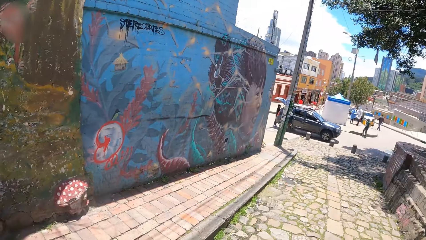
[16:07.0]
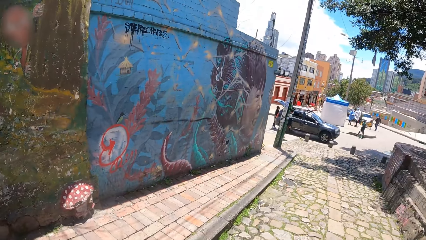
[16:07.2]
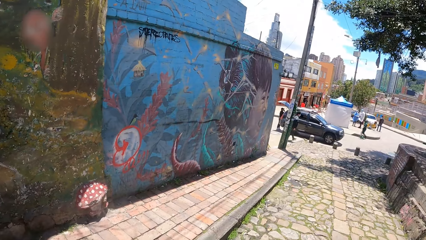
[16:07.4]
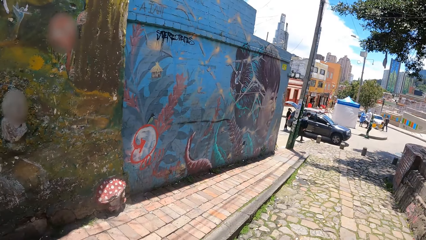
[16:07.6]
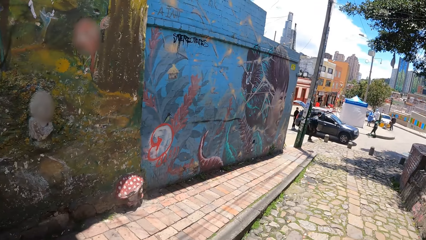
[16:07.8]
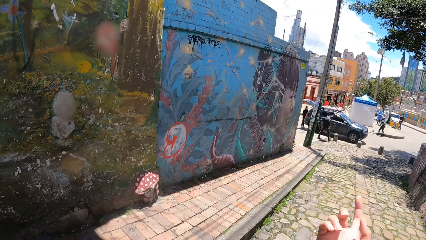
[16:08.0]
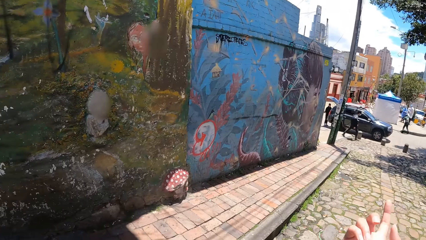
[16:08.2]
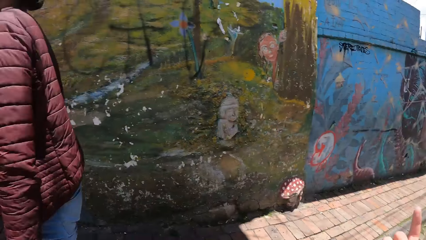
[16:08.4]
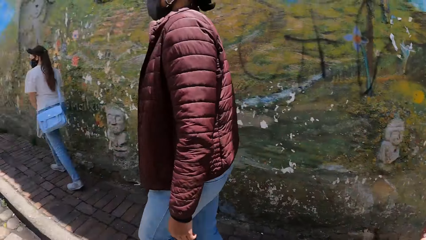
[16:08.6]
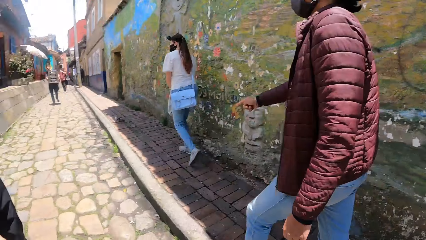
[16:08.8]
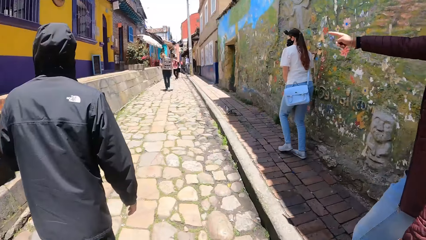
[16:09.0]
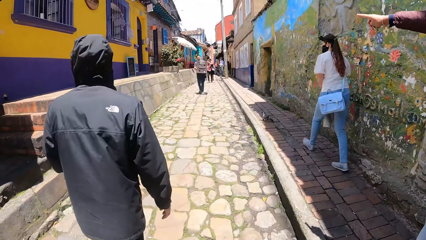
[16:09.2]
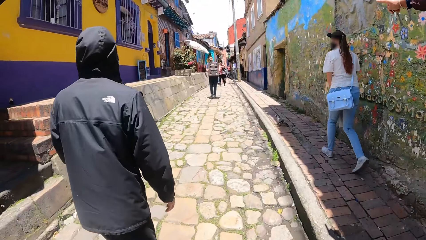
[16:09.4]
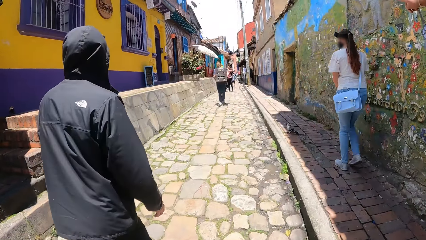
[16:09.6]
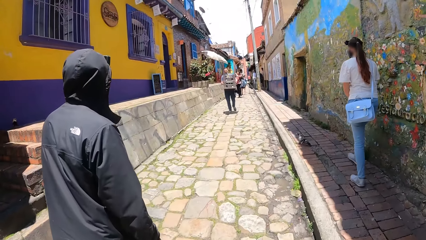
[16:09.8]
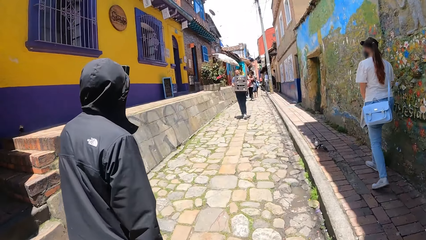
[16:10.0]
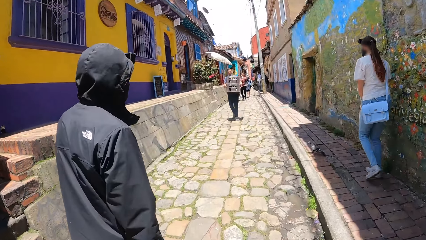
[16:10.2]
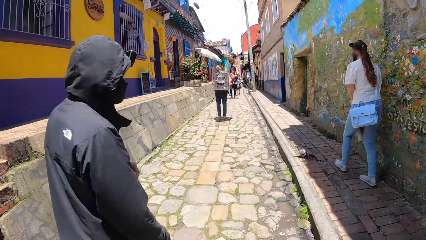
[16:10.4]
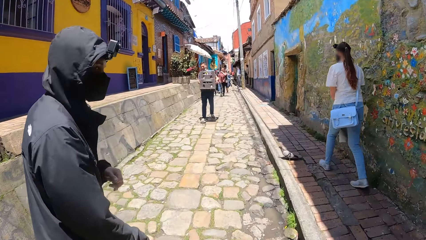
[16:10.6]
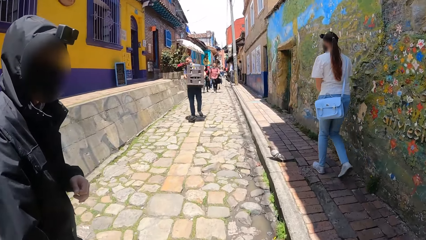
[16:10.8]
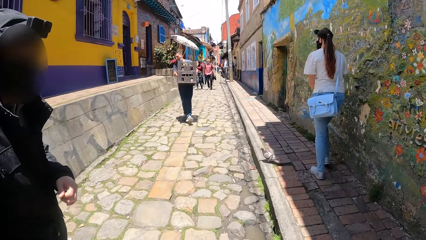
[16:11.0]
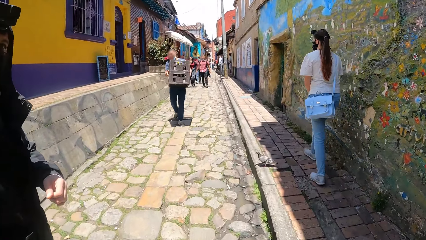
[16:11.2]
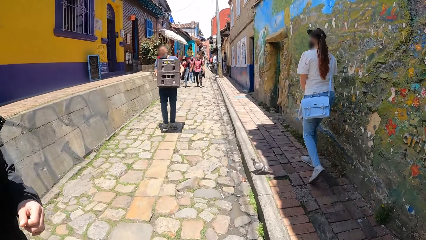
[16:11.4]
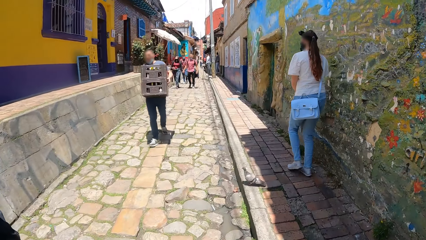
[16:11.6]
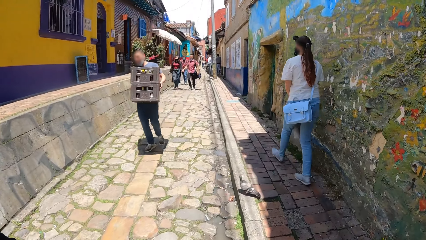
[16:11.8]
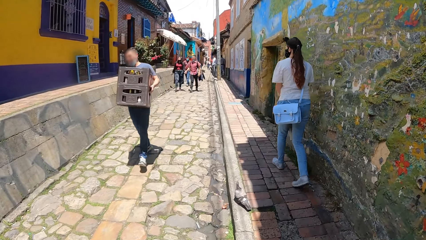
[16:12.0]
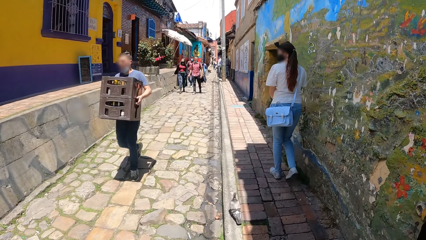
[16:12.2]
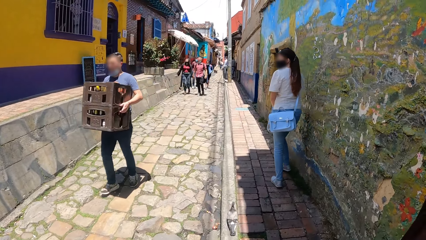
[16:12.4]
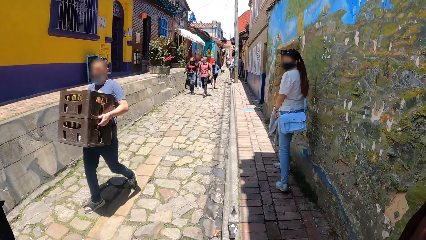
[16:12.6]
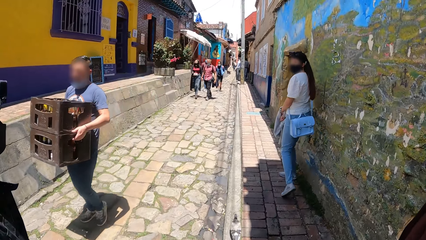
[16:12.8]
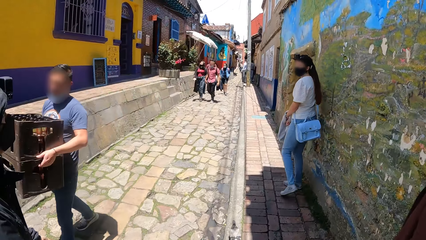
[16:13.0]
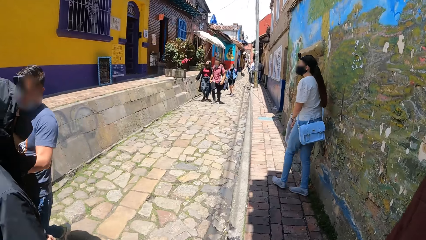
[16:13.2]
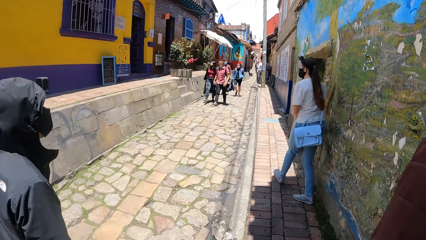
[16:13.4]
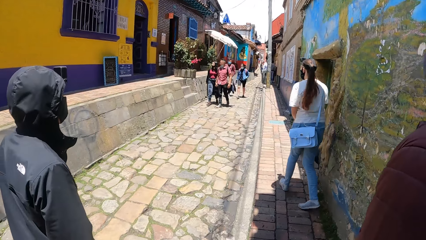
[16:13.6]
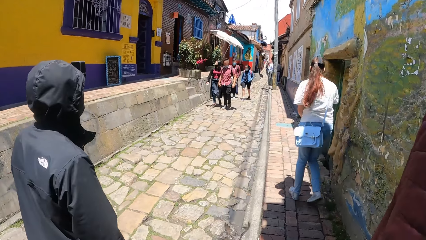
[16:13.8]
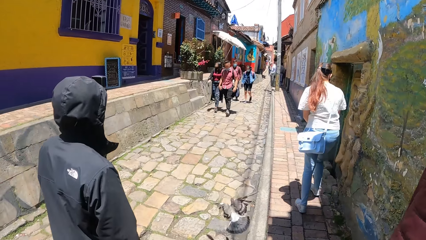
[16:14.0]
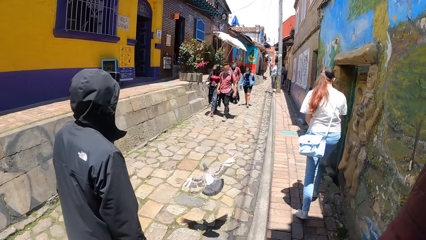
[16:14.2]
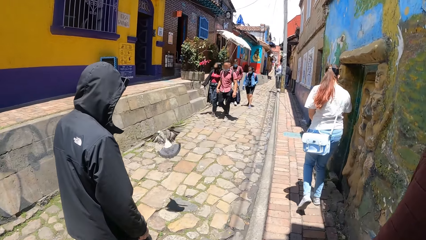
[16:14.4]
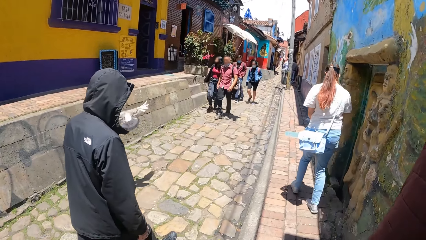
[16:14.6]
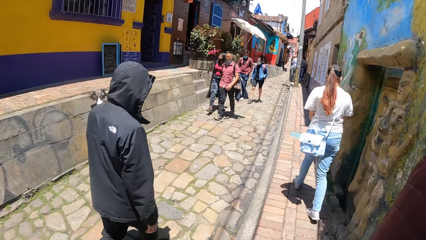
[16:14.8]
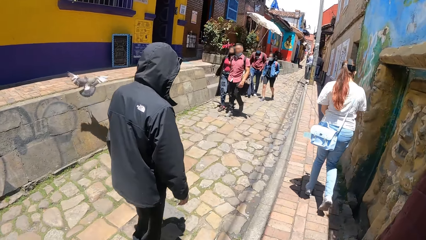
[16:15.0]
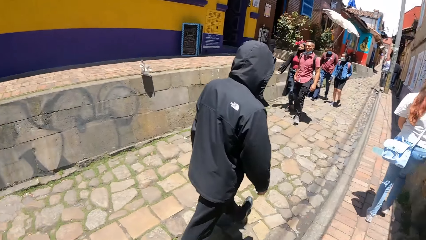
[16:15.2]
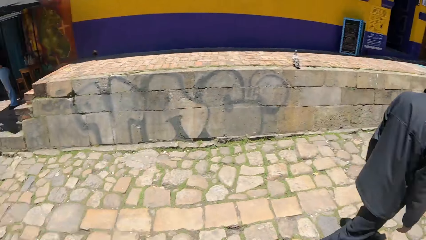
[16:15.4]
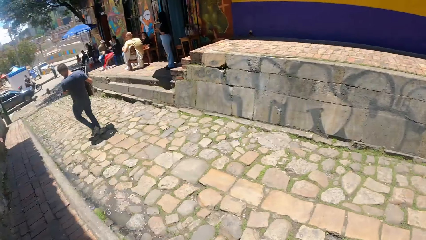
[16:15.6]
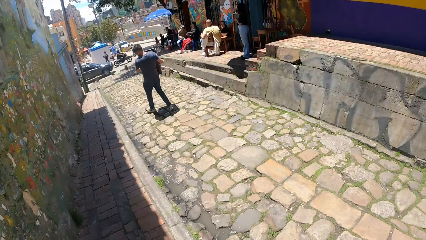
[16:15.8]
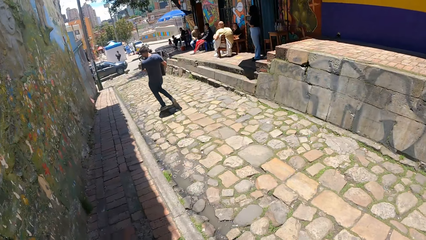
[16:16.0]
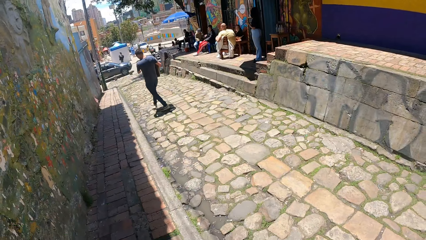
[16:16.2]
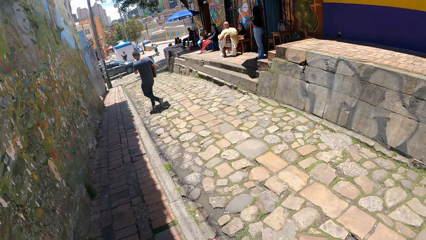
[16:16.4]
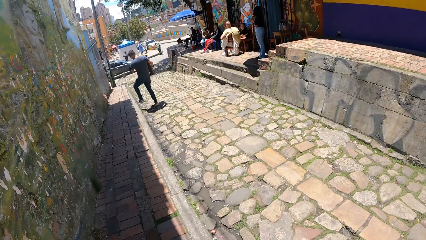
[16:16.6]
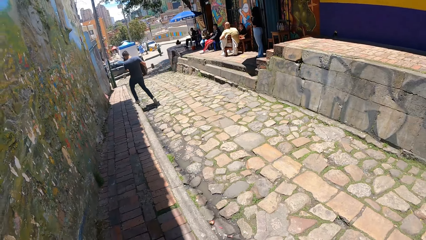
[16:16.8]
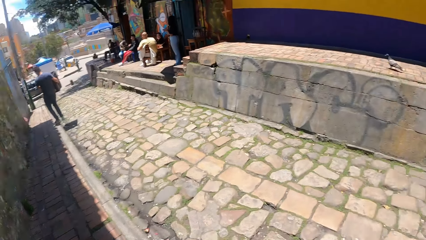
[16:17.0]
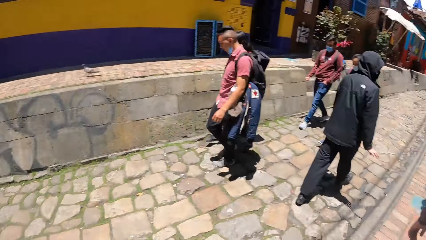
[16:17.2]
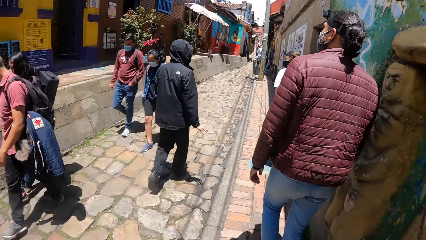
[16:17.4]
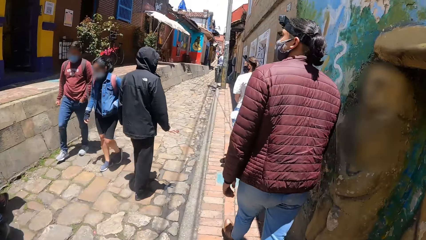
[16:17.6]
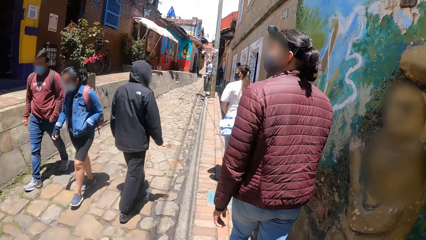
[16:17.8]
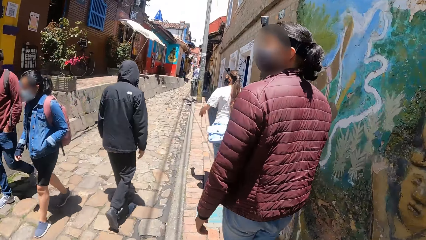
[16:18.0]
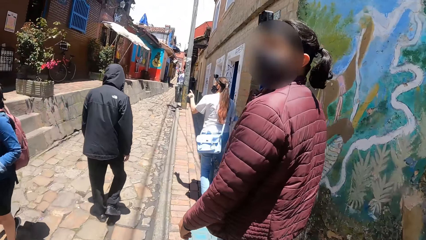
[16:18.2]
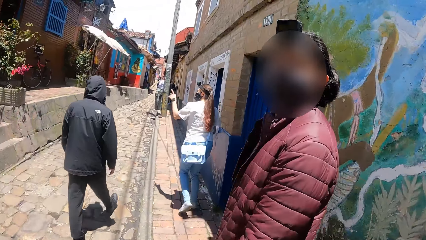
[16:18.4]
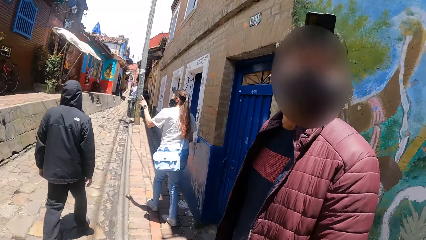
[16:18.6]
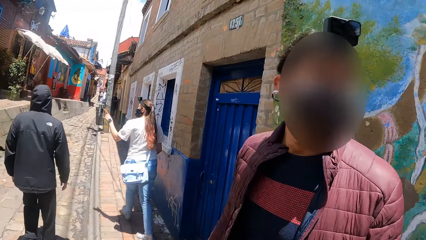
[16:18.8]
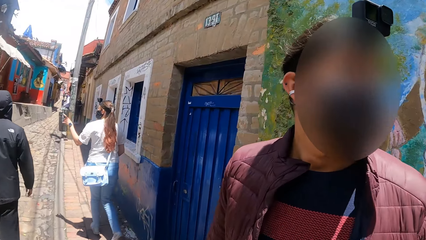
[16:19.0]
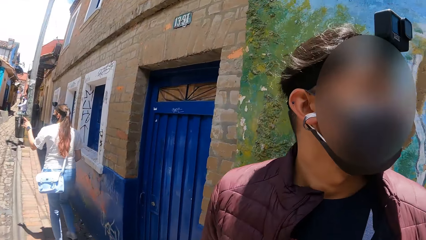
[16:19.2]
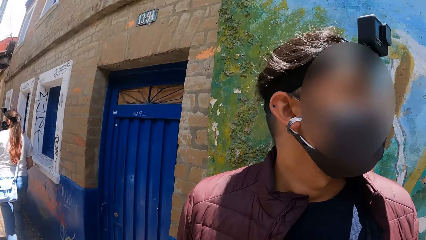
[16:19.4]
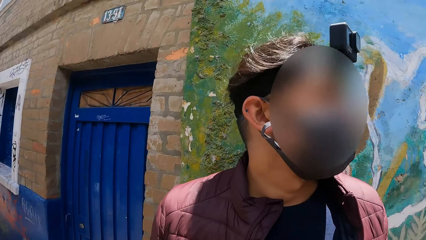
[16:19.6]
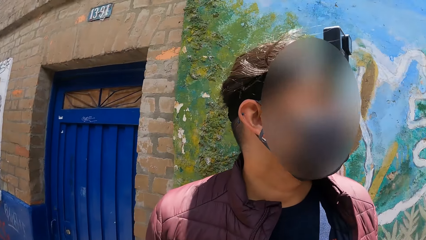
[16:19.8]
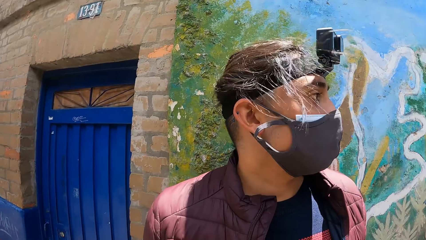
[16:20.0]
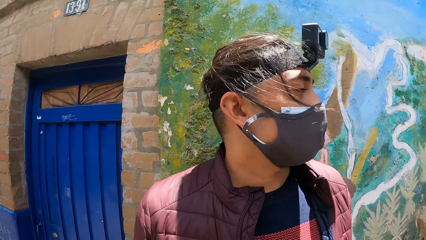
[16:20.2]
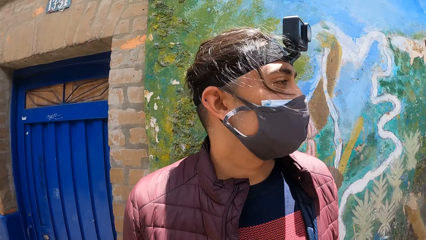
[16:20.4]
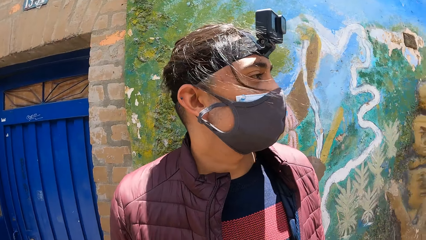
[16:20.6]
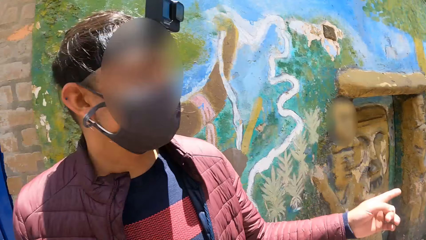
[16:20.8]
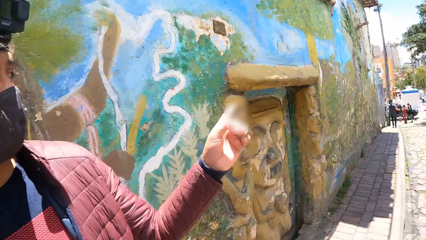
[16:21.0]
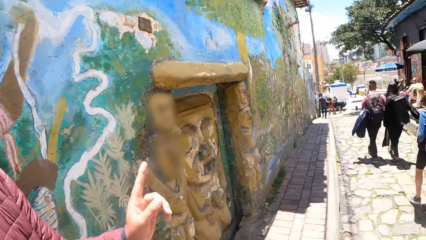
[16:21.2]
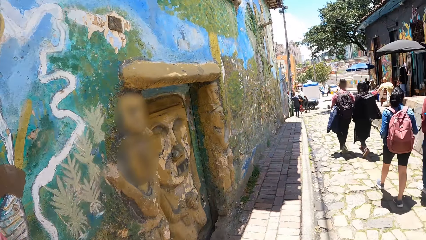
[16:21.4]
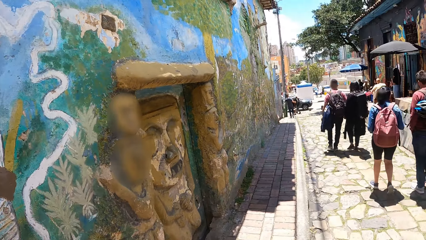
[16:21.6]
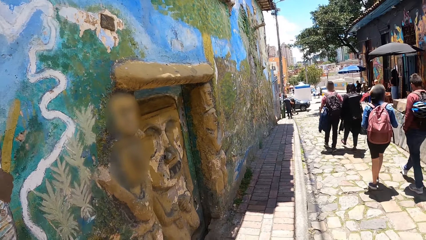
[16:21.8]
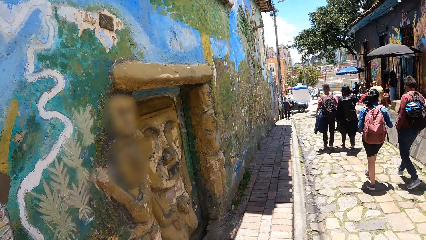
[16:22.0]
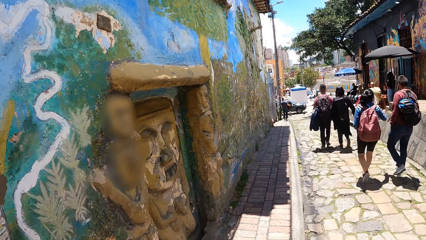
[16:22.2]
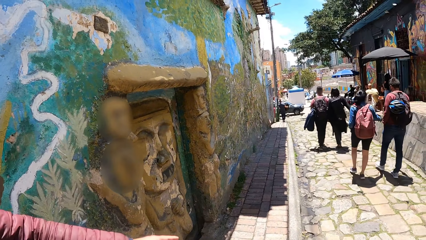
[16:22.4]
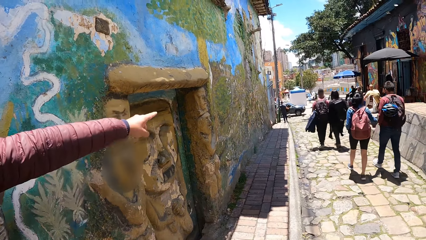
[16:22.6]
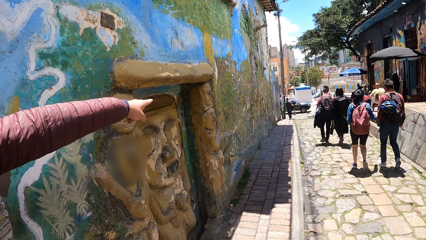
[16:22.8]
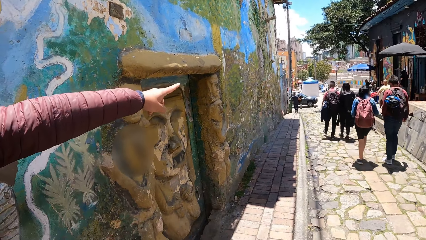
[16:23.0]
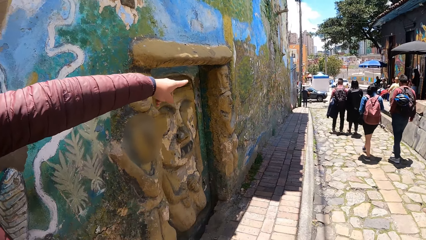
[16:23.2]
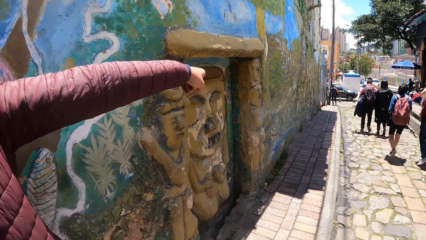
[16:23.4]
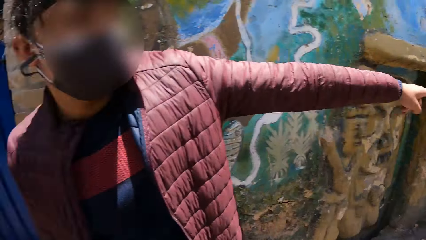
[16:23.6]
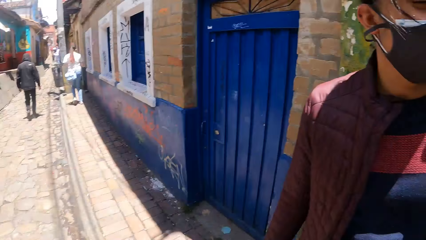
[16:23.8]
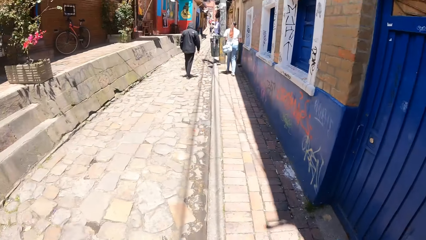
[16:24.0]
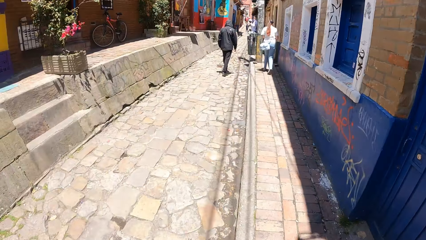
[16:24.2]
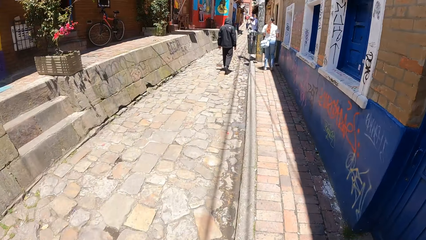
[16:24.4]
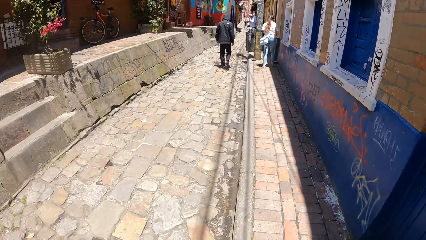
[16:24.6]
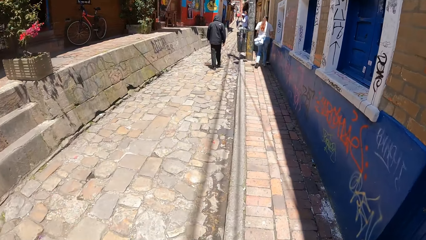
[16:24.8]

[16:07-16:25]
The camera wearer looks around the street. They move the fingers. They walk along the street. They look around the street. They walk on the street. They talk to a person. The person points with his finger.
